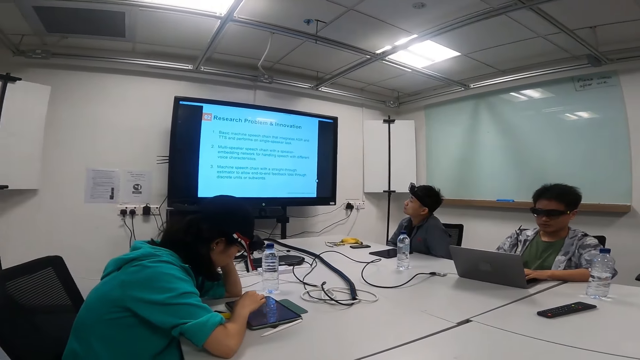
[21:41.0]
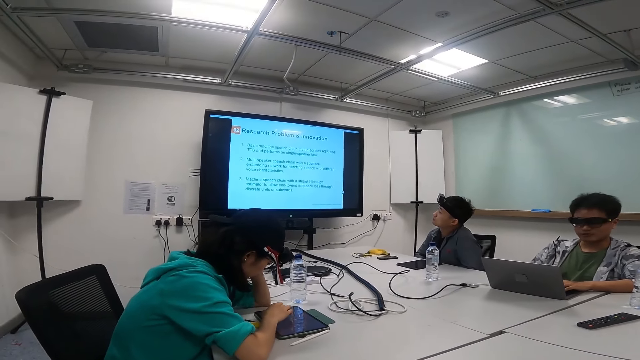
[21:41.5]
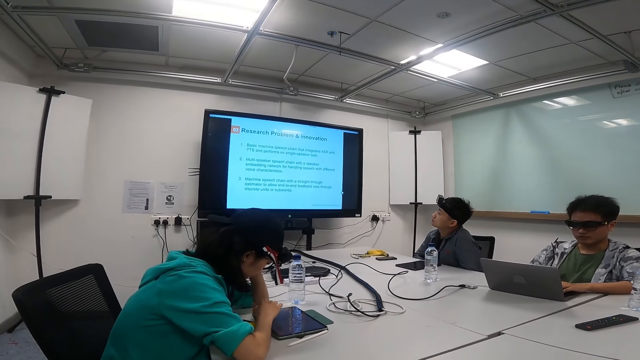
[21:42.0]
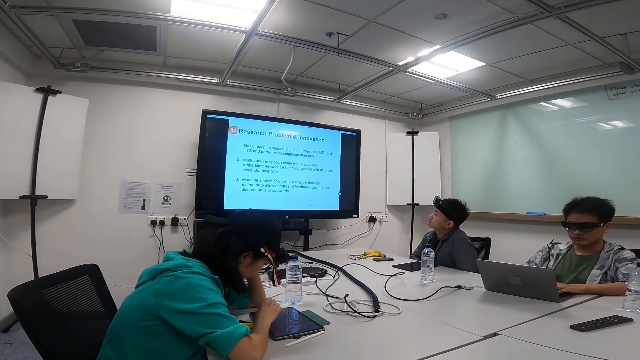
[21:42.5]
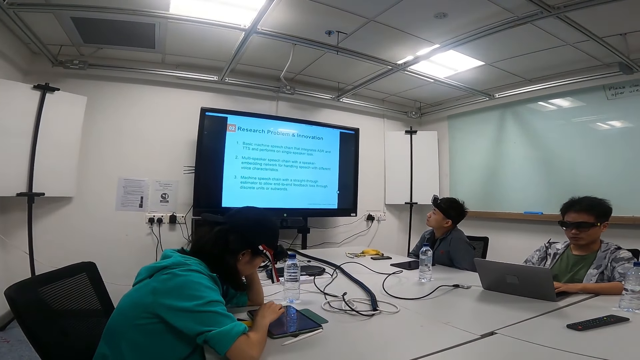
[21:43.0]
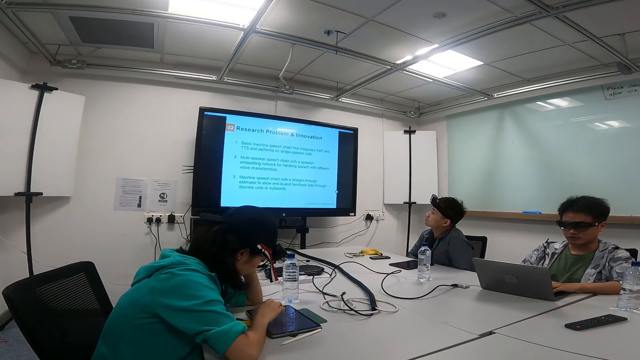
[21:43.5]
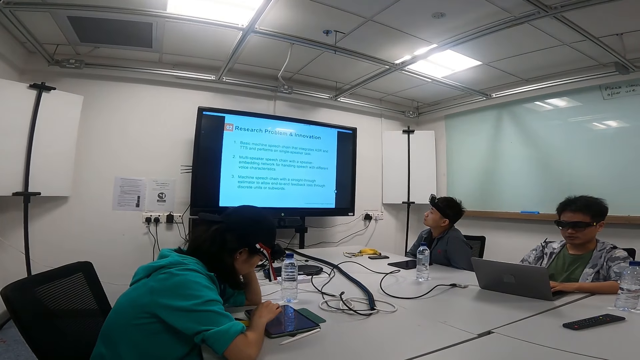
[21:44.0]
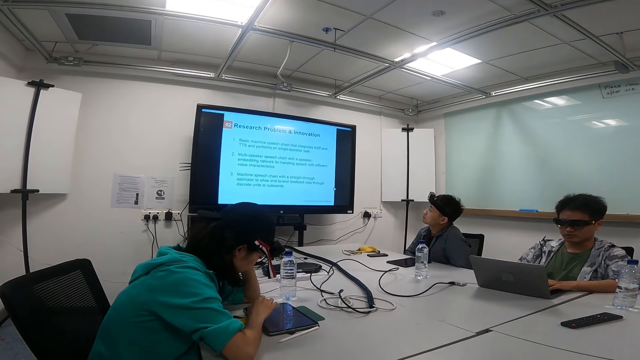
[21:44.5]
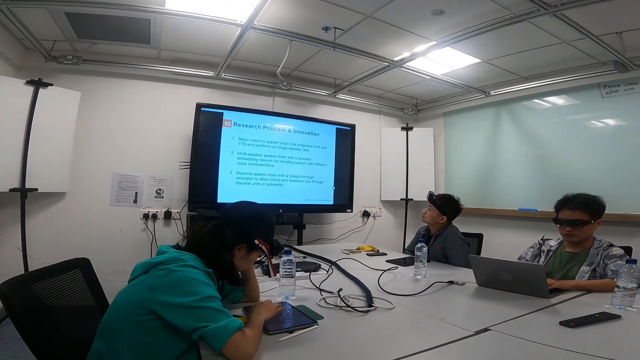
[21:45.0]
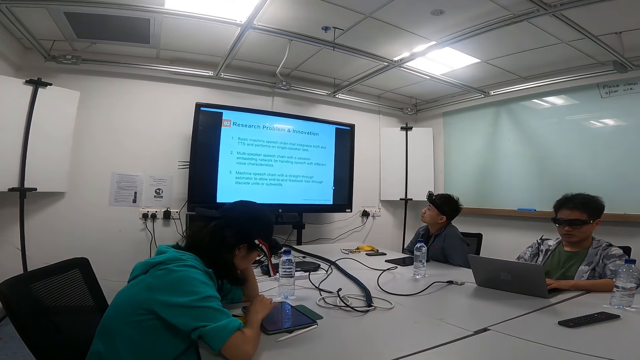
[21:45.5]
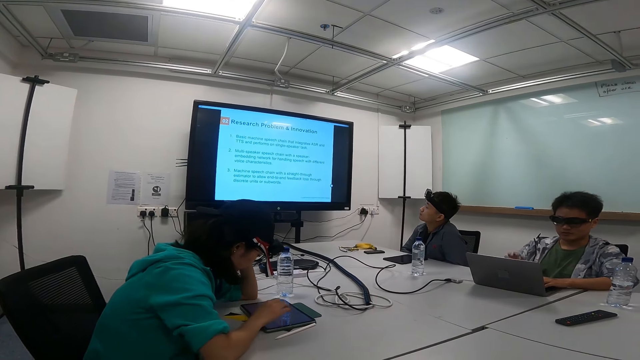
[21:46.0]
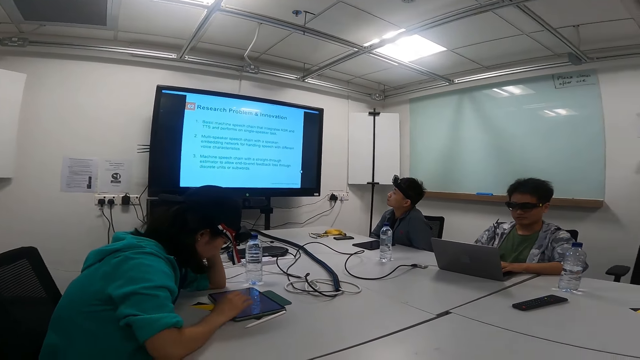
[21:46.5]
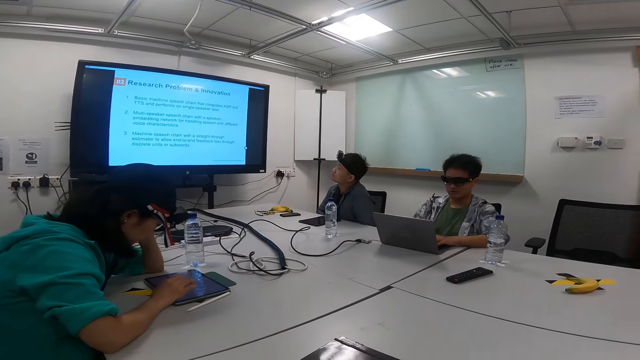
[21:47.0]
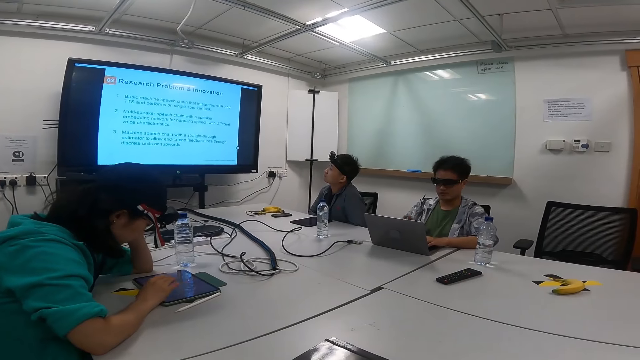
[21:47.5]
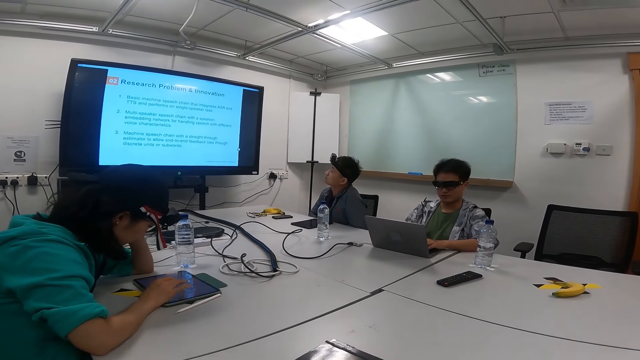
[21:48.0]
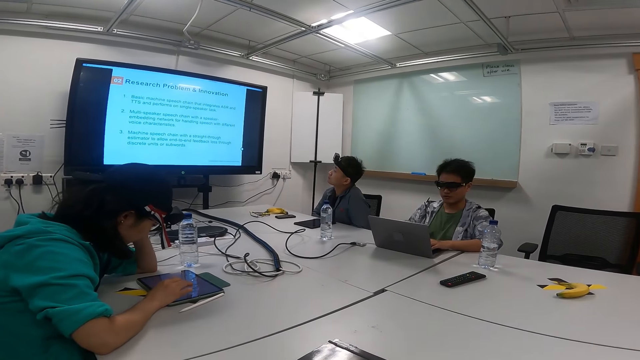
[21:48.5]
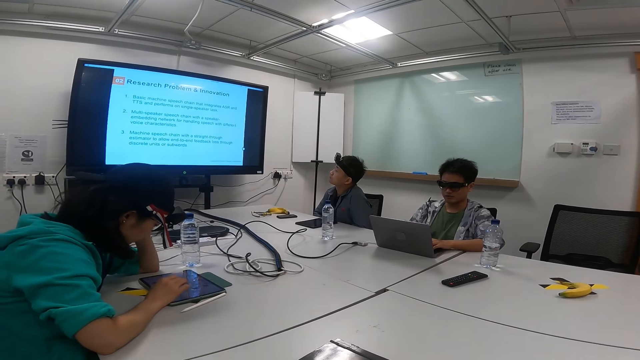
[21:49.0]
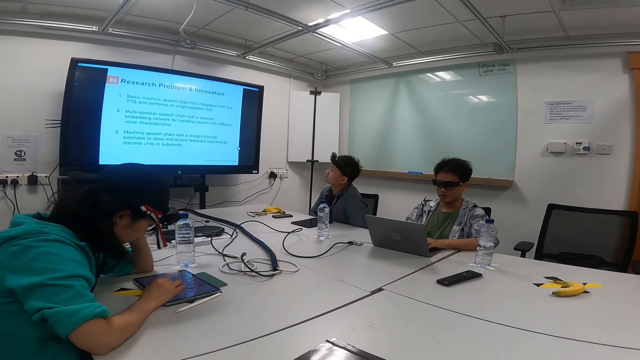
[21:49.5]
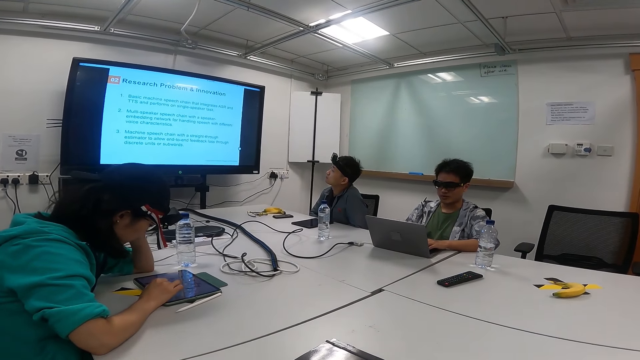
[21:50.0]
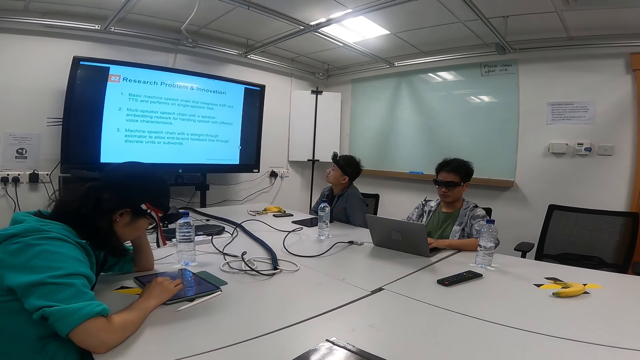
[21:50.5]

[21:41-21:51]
The camera wearer looks at a man.

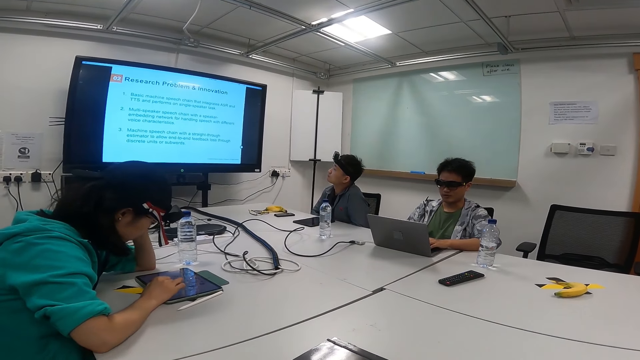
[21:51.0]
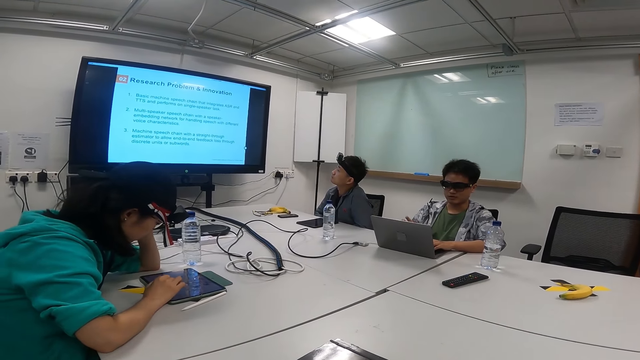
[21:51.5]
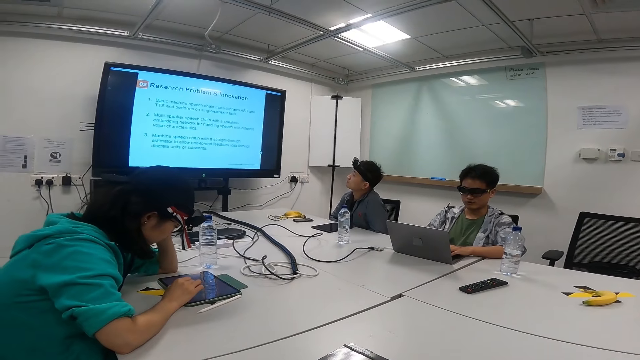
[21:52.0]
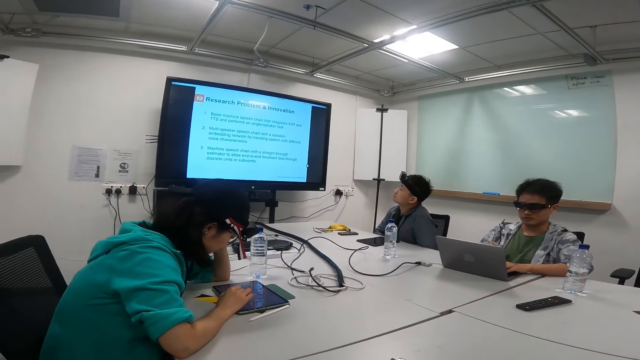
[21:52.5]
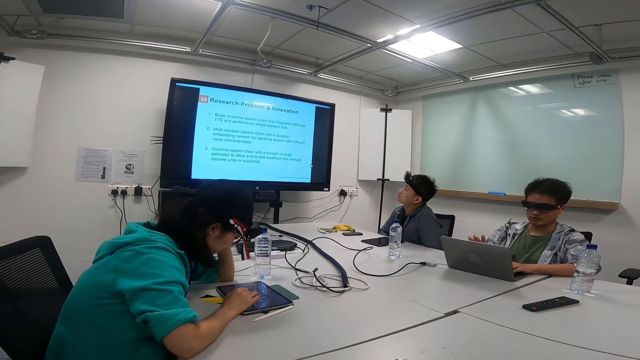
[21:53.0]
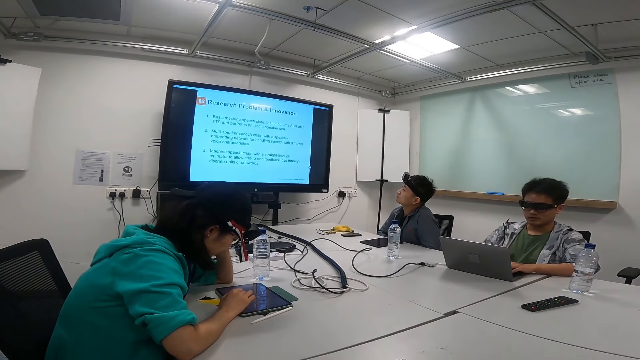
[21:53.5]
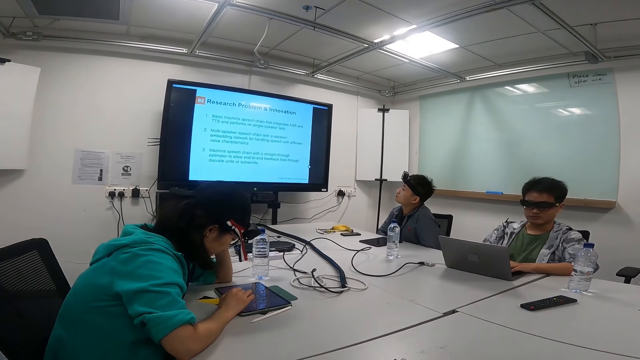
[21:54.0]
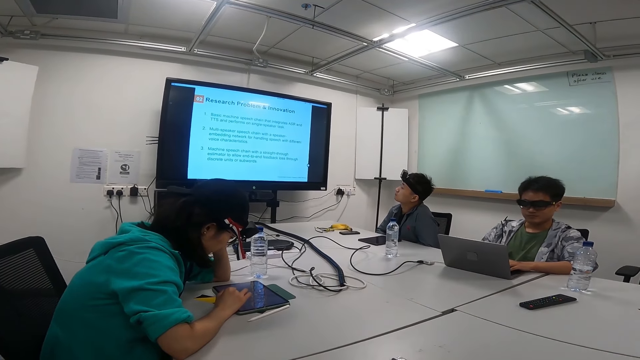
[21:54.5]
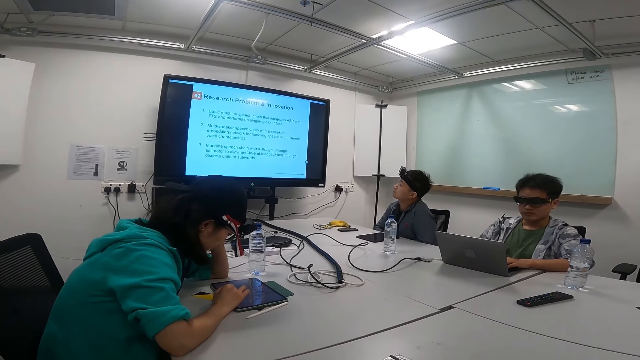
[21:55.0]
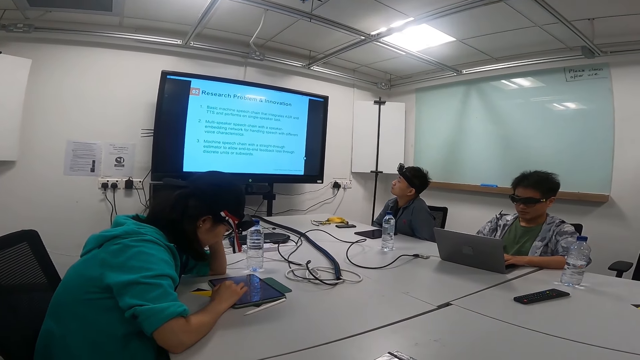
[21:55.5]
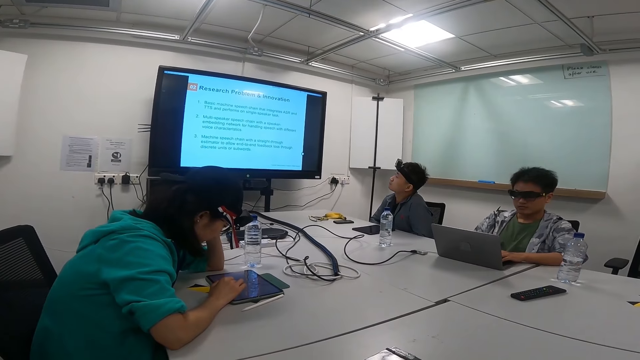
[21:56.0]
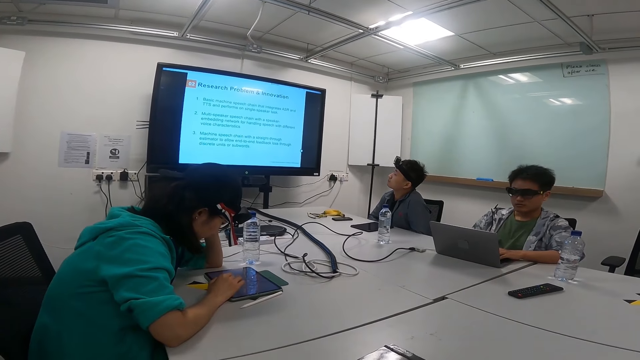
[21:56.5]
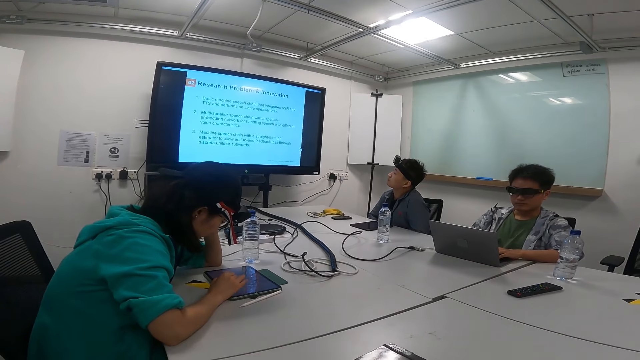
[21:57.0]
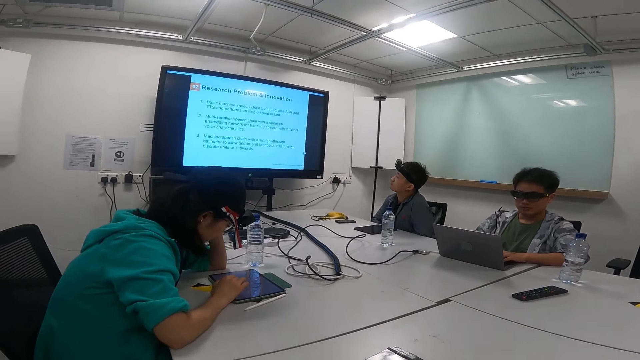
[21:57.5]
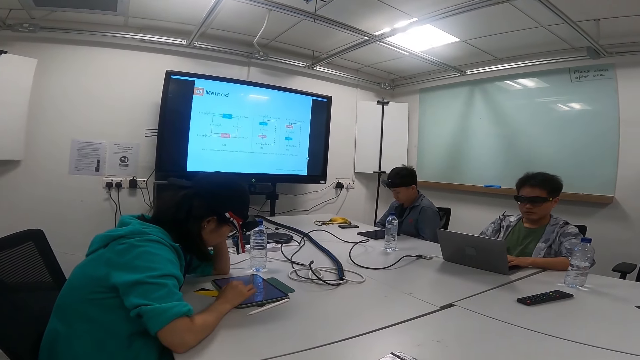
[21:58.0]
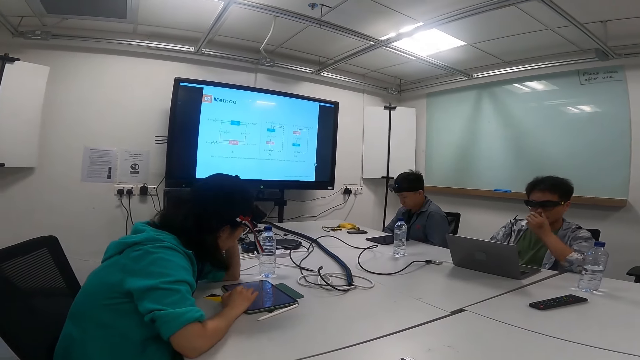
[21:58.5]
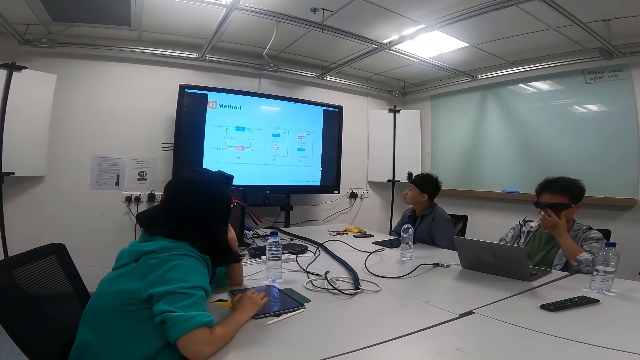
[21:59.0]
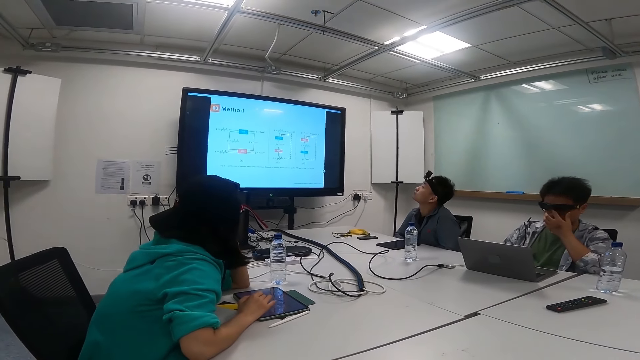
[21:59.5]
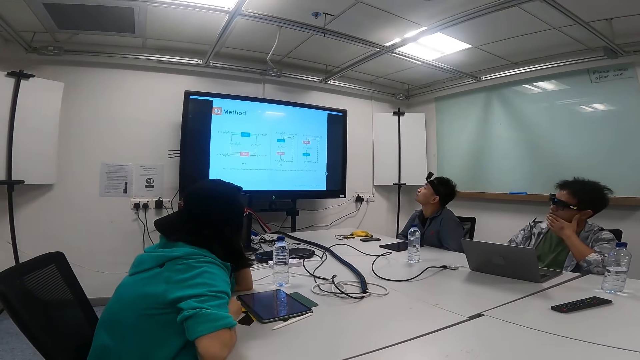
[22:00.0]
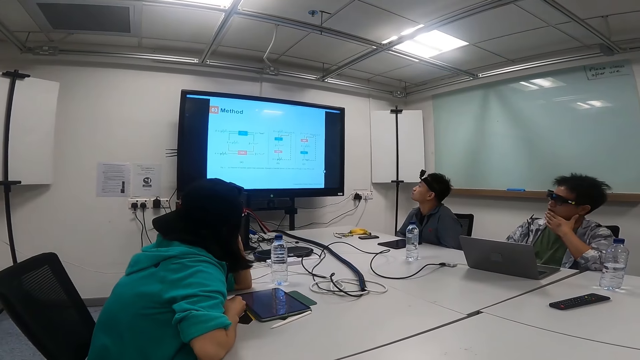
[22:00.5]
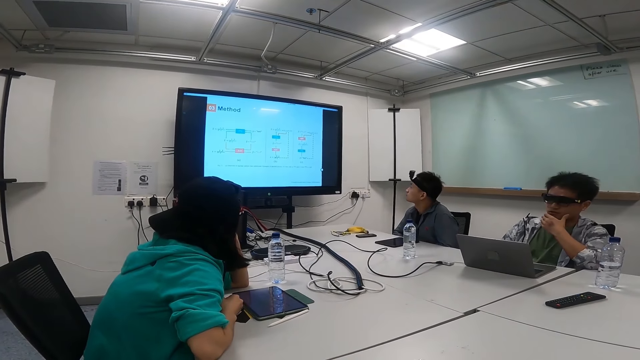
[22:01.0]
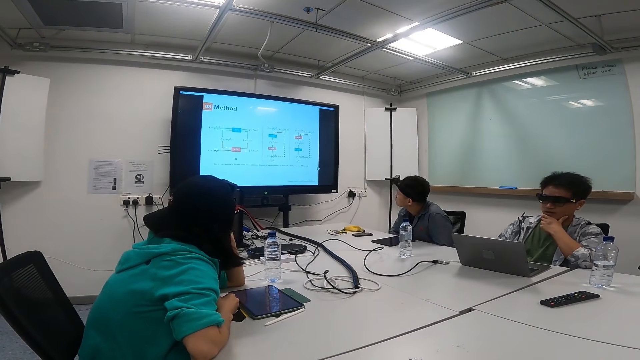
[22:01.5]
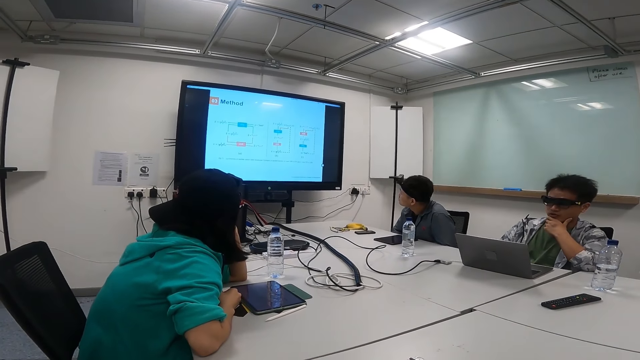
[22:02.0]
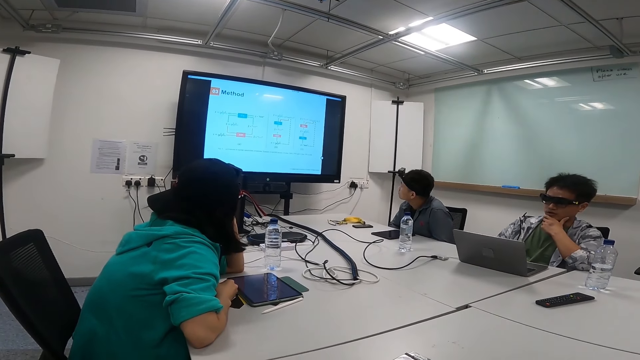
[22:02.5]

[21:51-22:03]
The camera wearer looks at the television screen. A man operates the laptop on the table with his left hand. The man explains something on the television screen. Another man looks down. A third man touches his nose. The second man looks at the television screen. The third man looks at the television screen and looks at the laptop.
